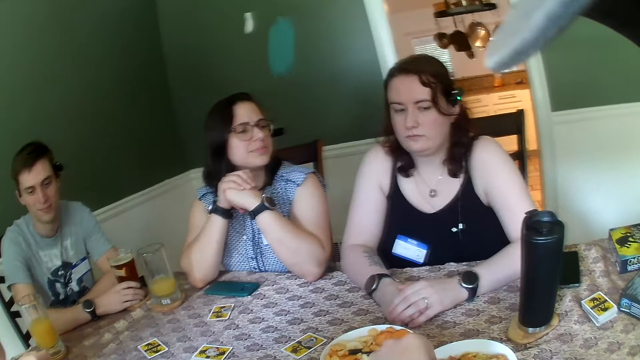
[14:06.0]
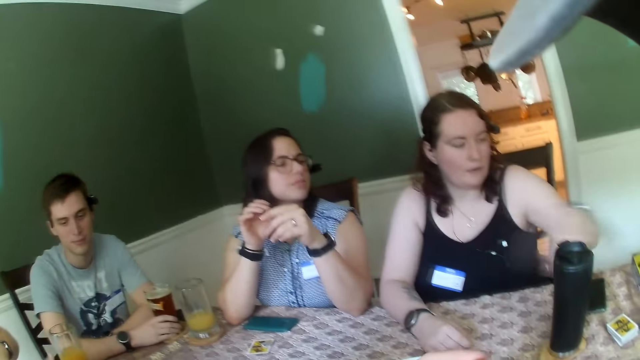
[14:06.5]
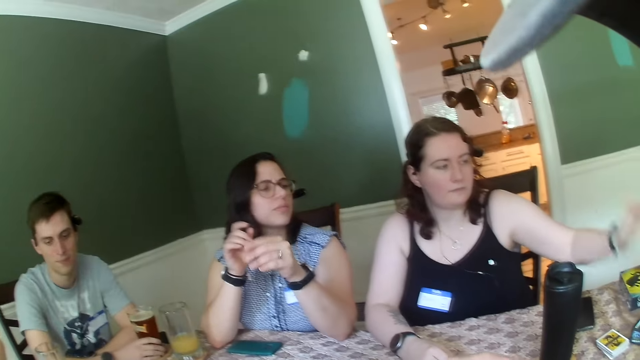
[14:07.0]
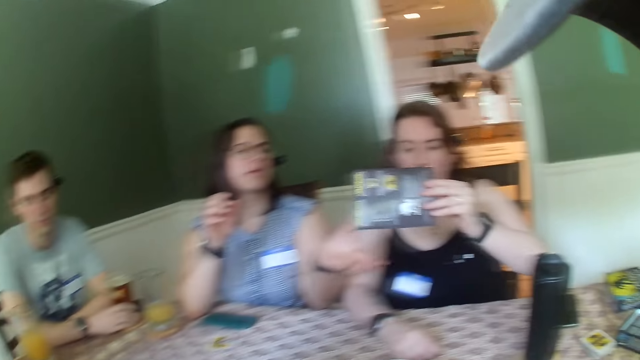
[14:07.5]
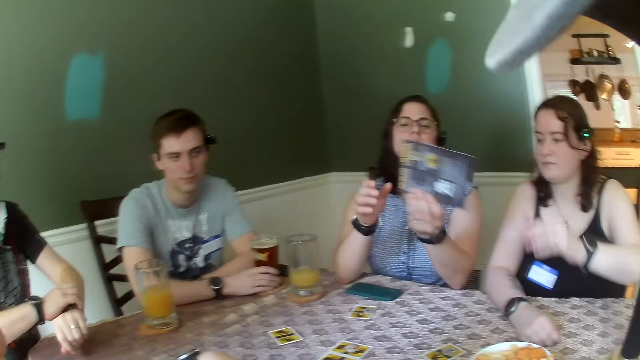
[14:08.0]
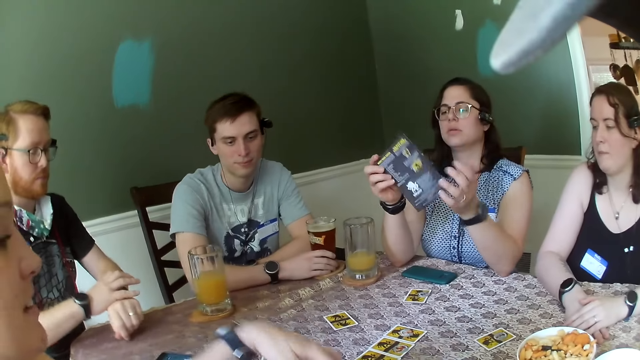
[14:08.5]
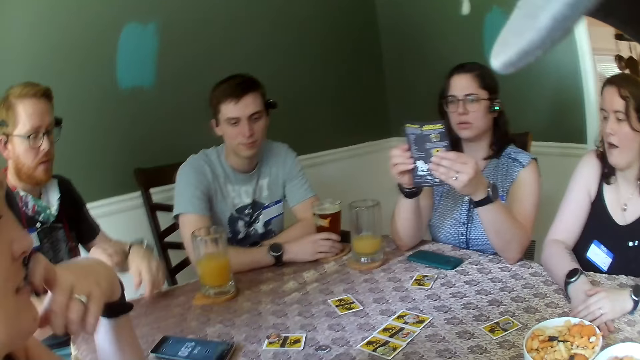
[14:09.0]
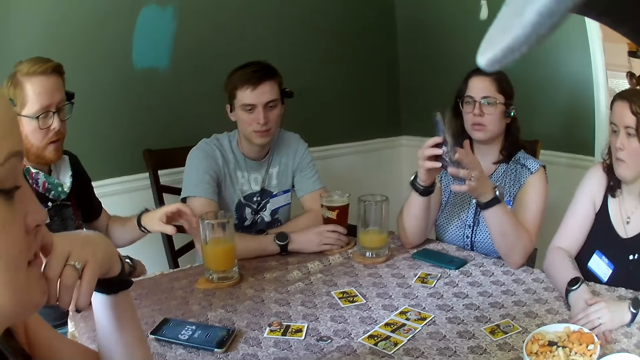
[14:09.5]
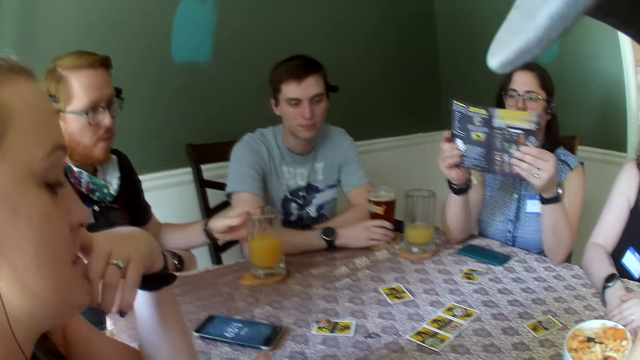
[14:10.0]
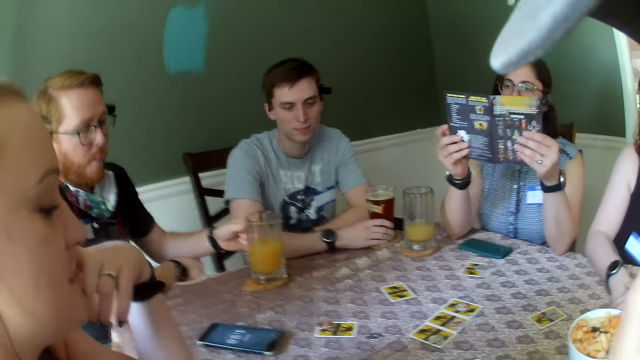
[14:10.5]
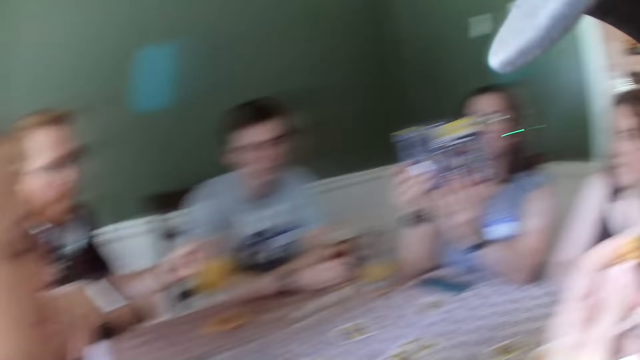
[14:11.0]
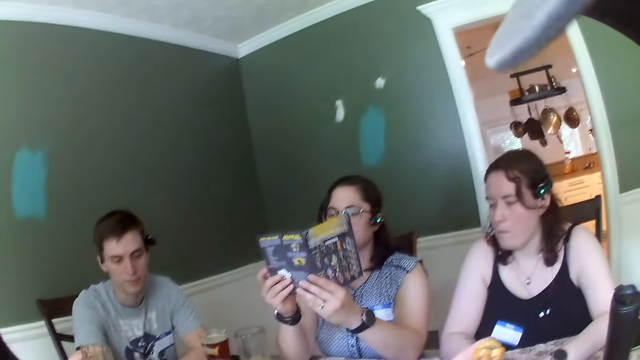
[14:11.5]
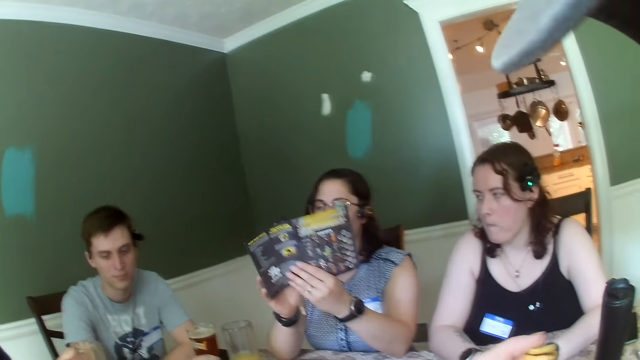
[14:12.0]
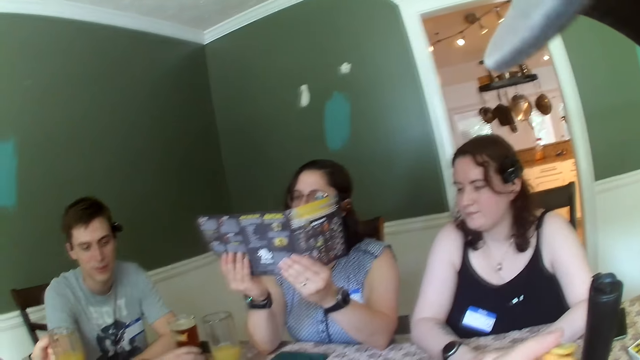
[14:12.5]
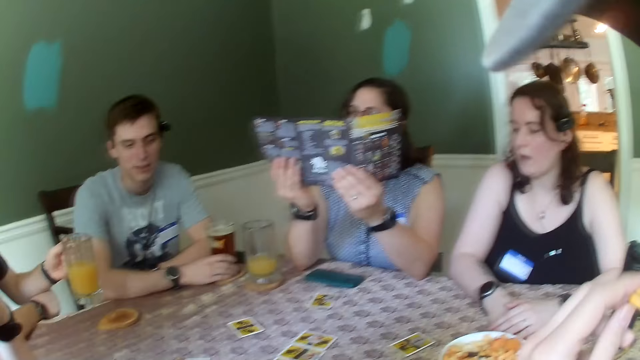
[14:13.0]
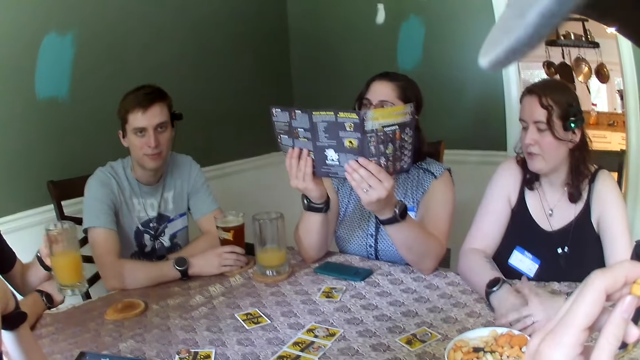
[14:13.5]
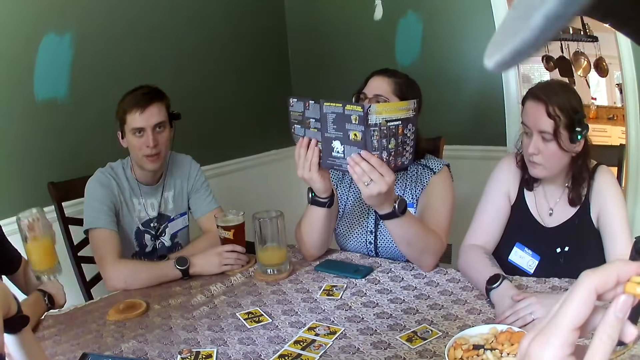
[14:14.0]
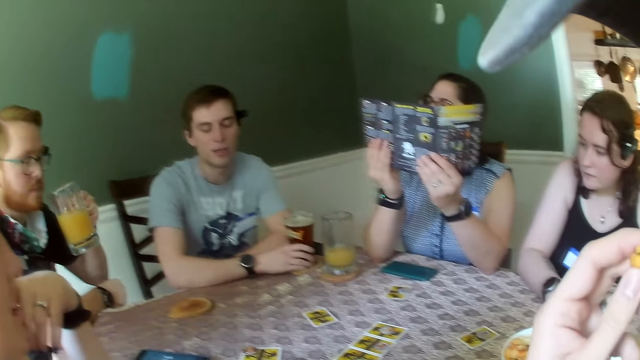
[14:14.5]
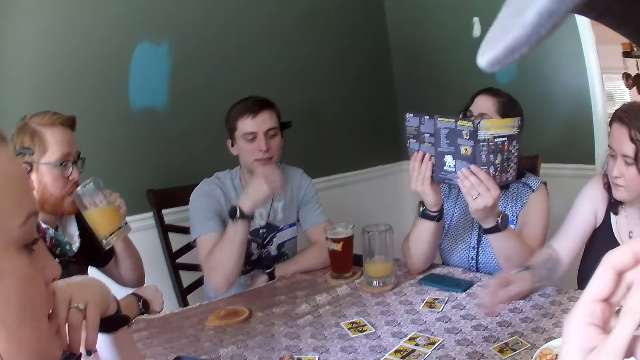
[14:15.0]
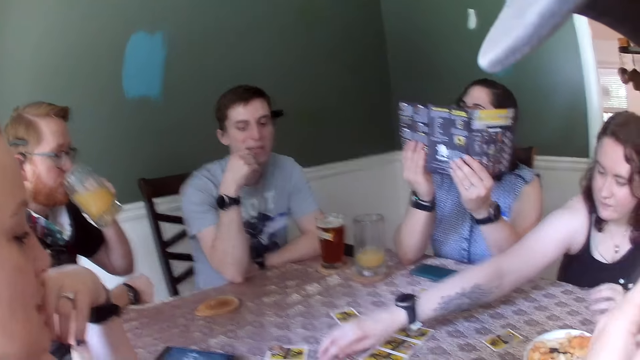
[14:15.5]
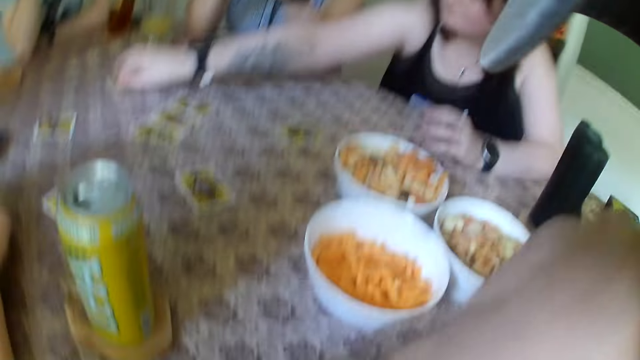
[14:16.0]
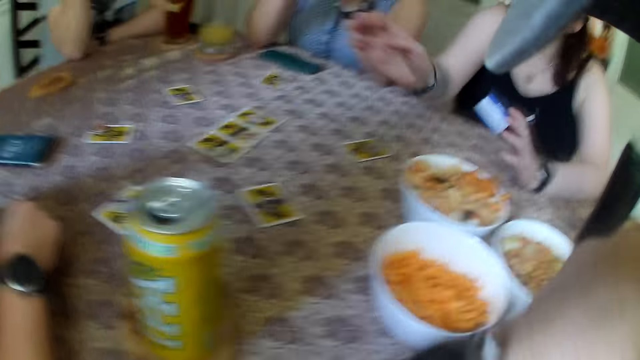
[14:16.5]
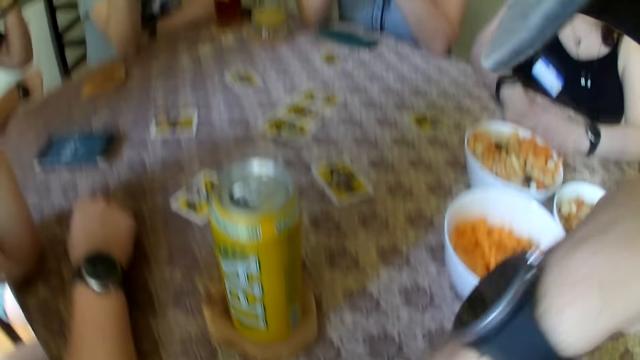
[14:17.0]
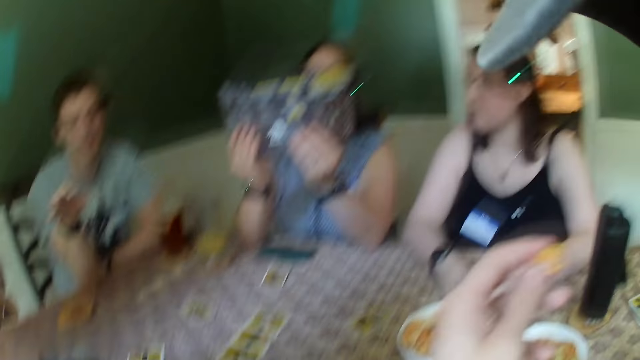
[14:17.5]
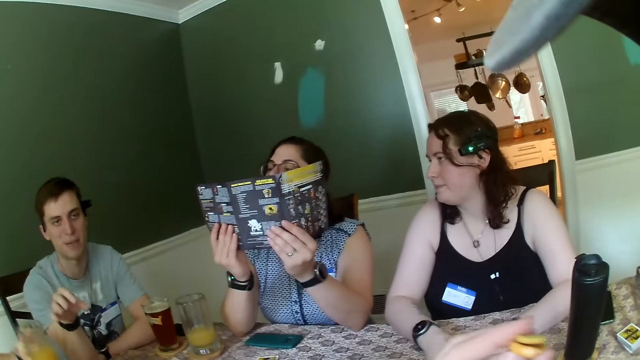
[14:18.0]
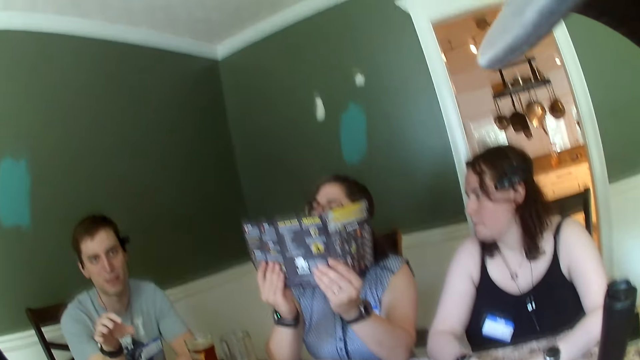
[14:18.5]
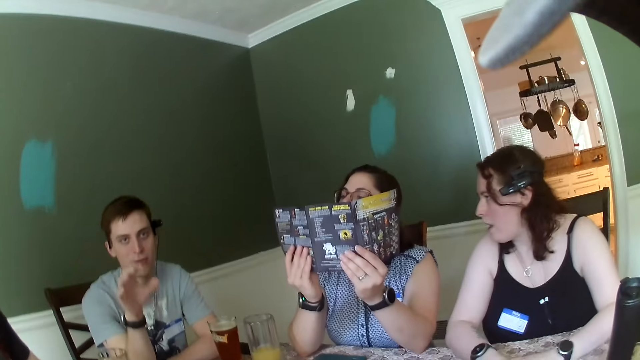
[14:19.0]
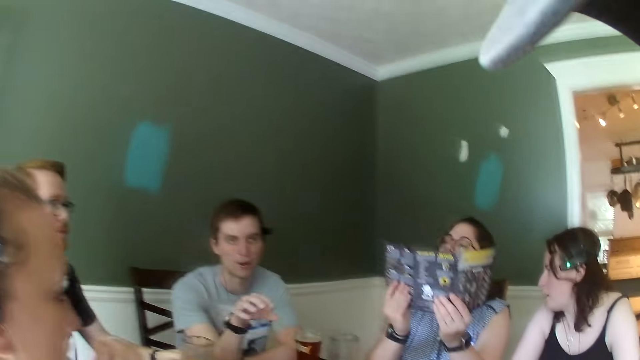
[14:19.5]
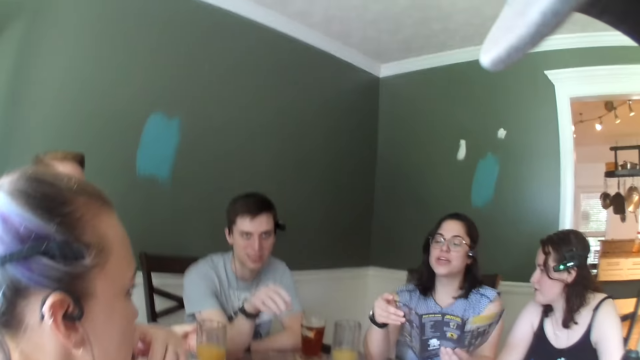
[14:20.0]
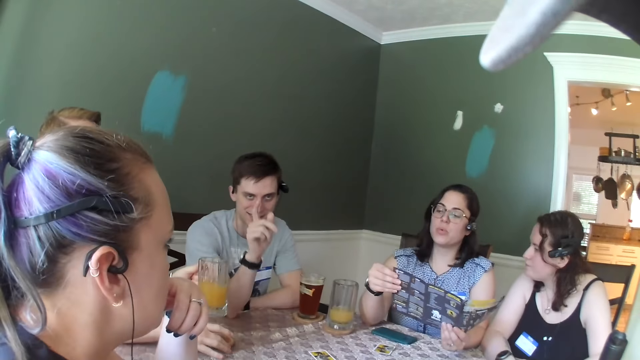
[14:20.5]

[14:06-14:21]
A woman looks aside. Another woman picks up the card game manual or book on the table with her left hand. The other woman passes the manual to the first woman with her left hand. The first woman holds the manual with both hands. She opens the manual with both hands. A man carries the cup of beer on the table with his left hand. The man picks up the glass from the table. The first woman reads the book. She peruses the book. She reads the book. The man drinks beer from the cup in his left hand. The other woman moves a card on the table. The camera wearer does something. The man drops the cup of beer on the table with his left hand. Another man interacts with the camera wearer. The first woman studies the manual in both hands.

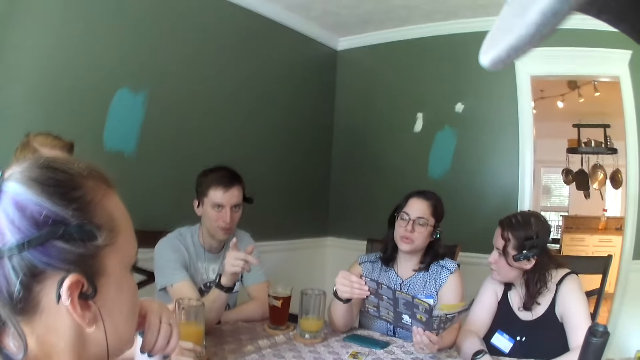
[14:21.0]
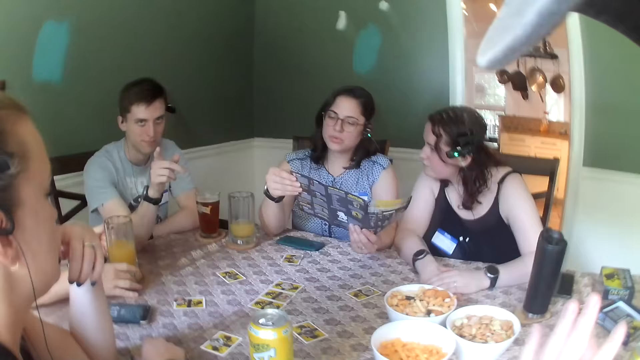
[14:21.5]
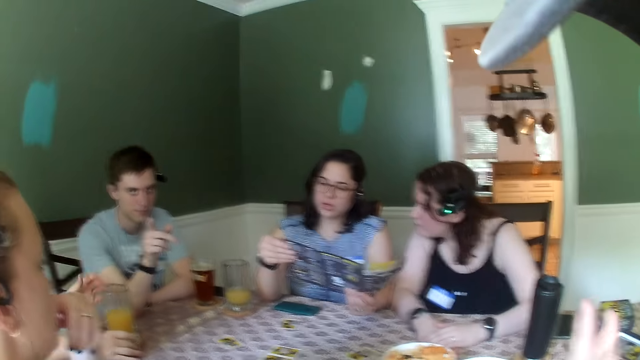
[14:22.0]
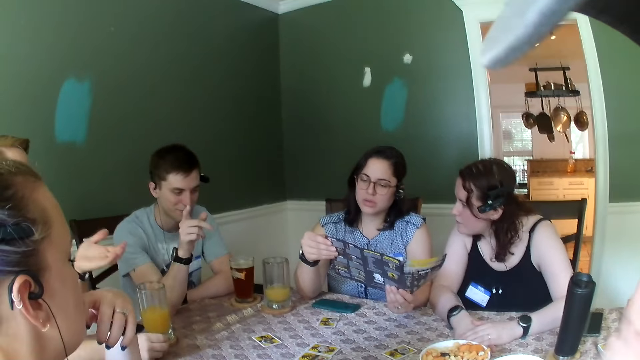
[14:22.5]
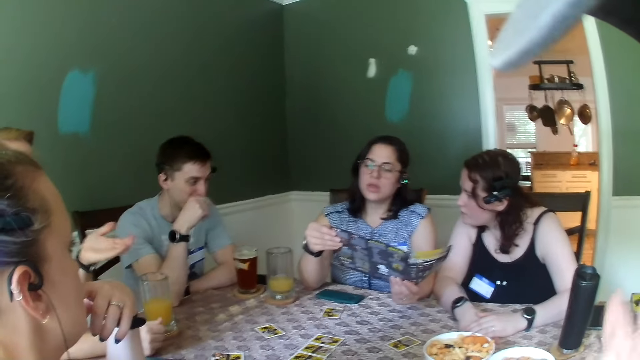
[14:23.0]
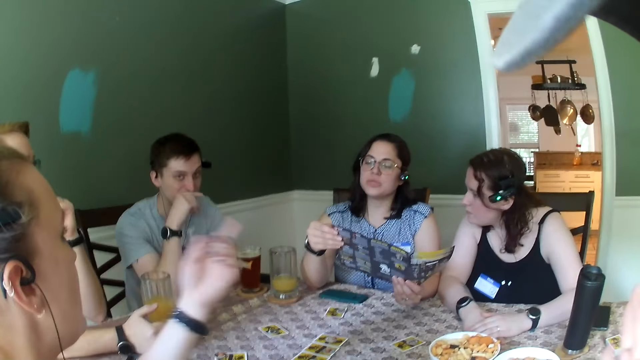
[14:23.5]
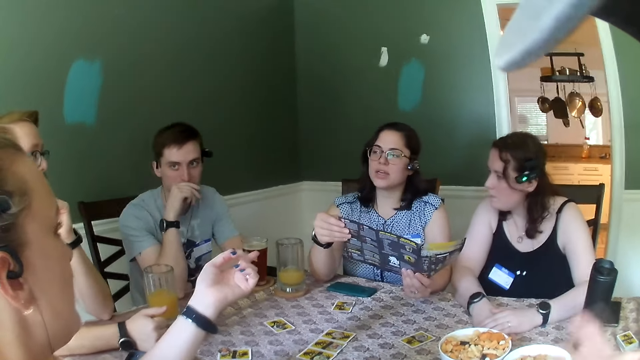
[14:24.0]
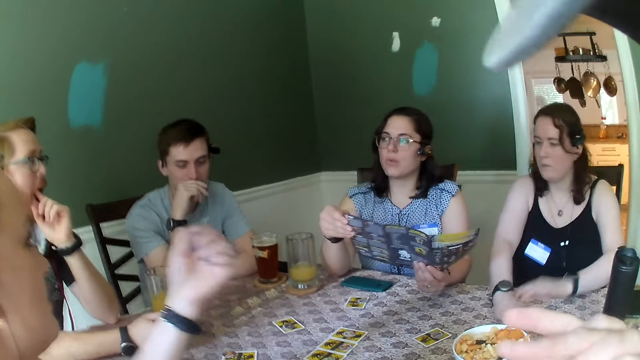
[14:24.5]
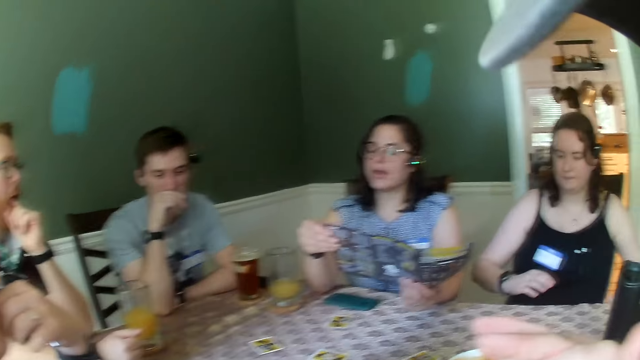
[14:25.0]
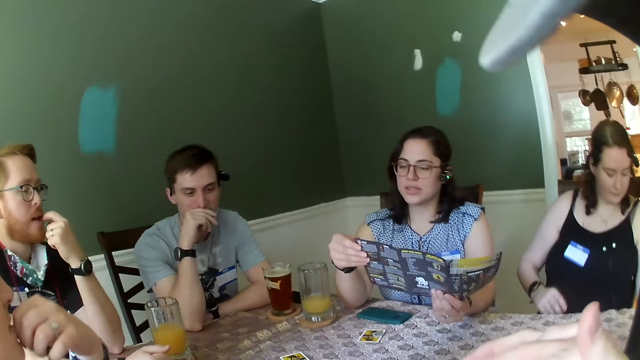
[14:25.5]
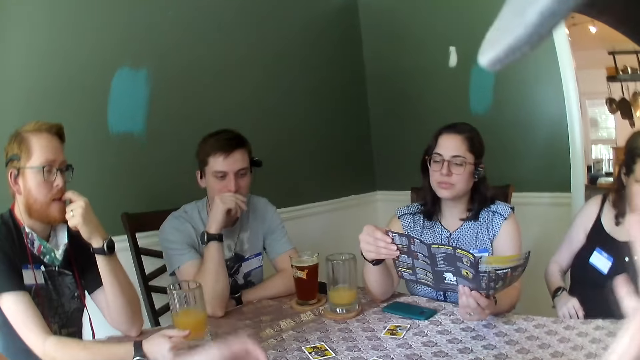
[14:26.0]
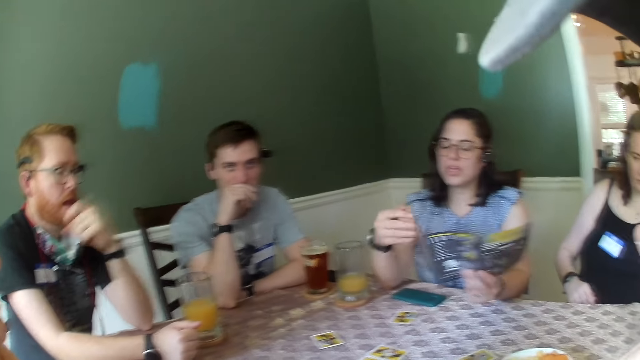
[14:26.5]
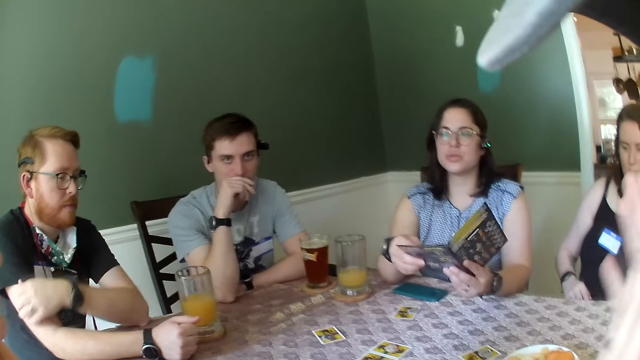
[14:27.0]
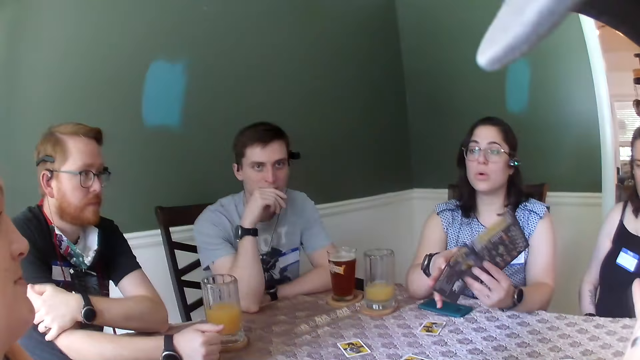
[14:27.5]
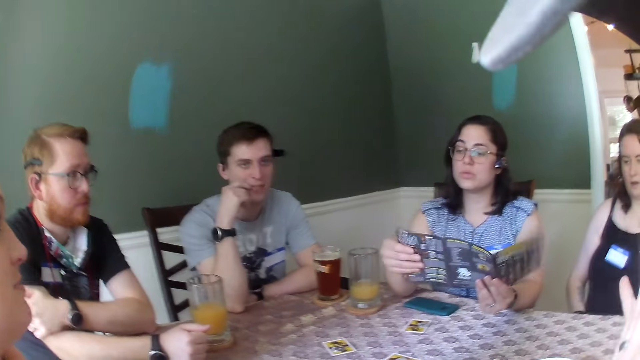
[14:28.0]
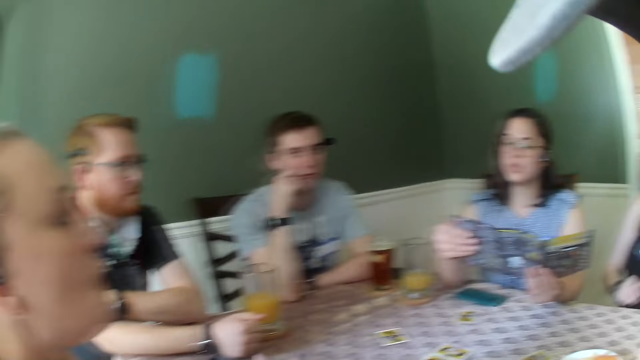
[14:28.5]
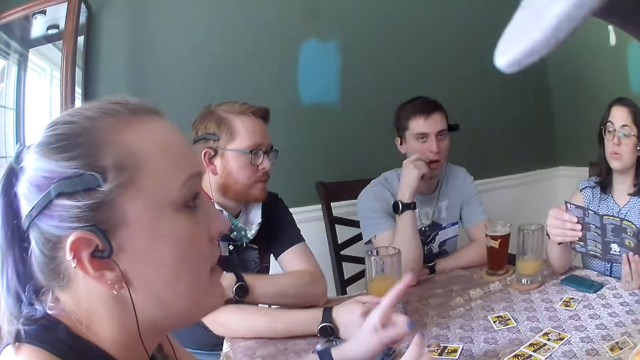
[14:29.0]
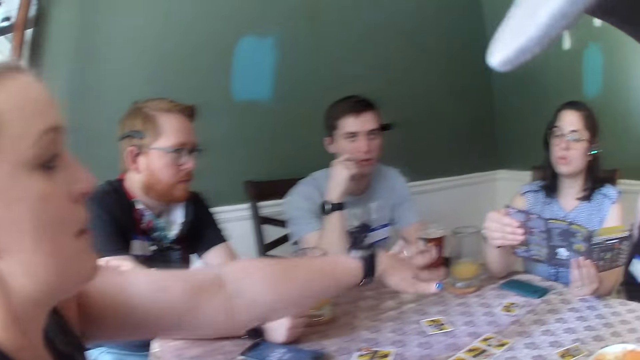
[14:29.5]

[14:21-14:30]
The camera wearer moves hands. A woman points at something. The camera wearer moves hands. Another woman peruses the book. The first woman points at something.
